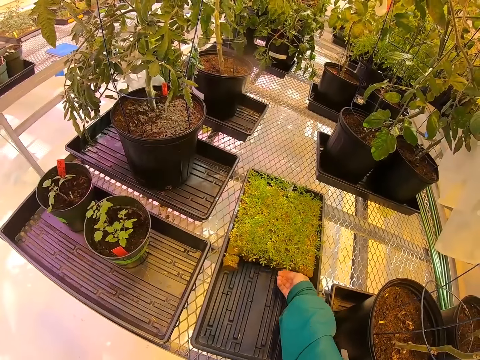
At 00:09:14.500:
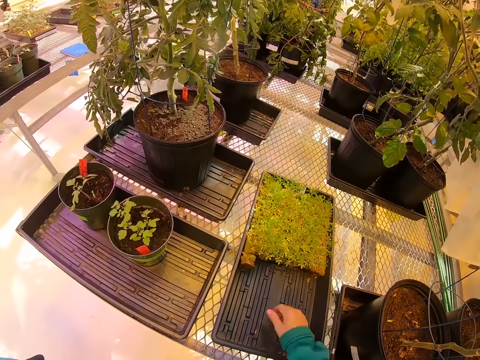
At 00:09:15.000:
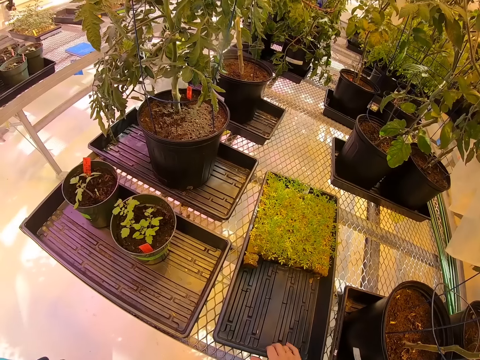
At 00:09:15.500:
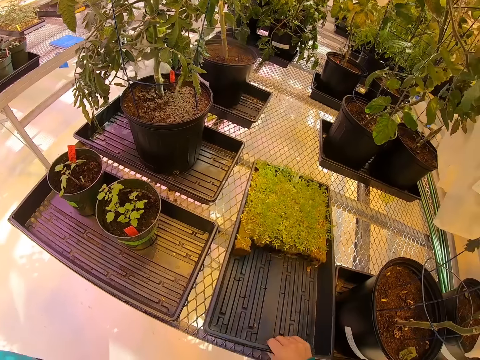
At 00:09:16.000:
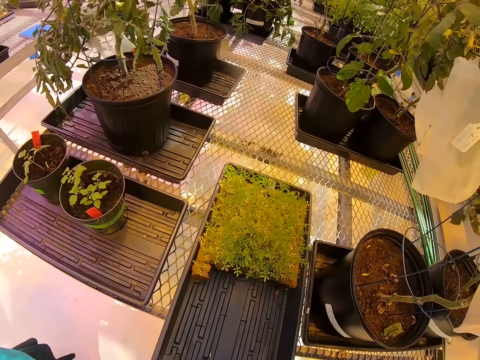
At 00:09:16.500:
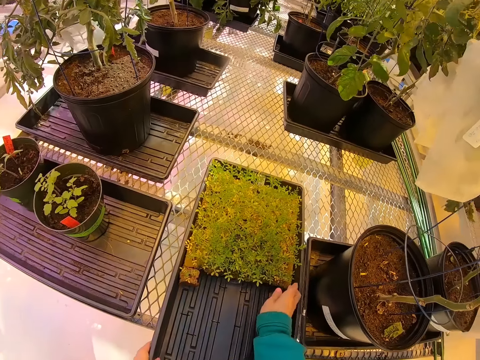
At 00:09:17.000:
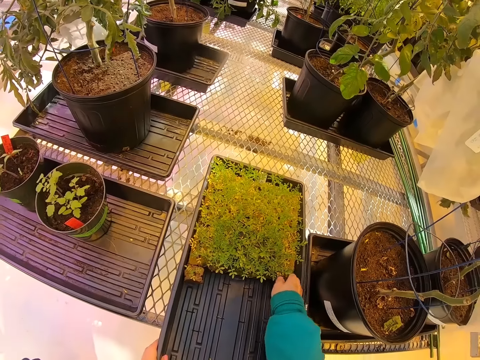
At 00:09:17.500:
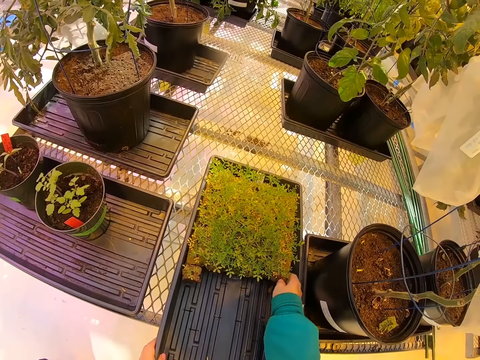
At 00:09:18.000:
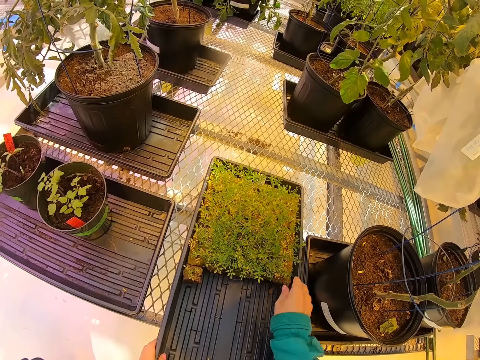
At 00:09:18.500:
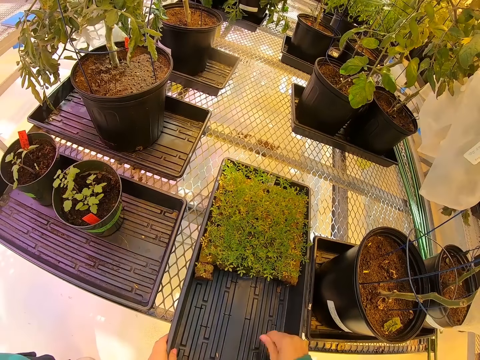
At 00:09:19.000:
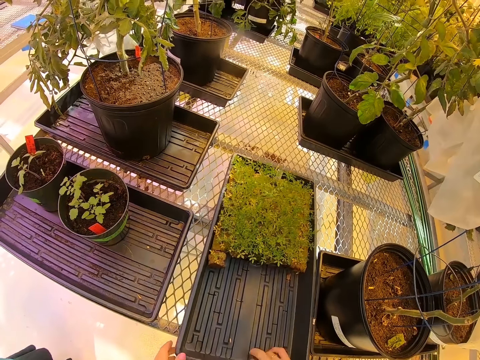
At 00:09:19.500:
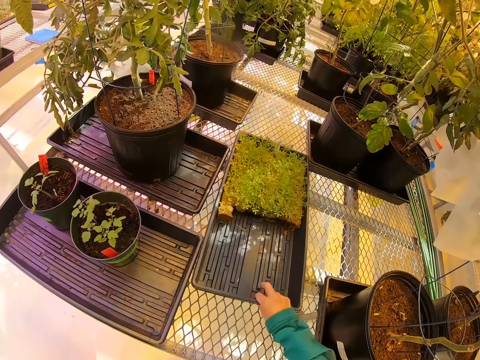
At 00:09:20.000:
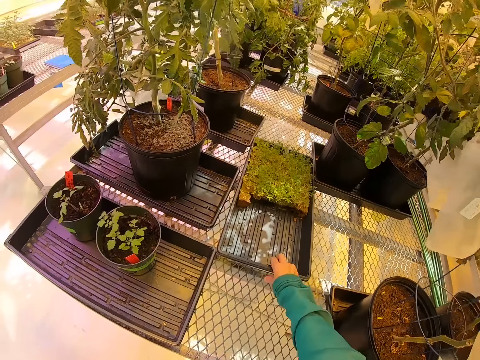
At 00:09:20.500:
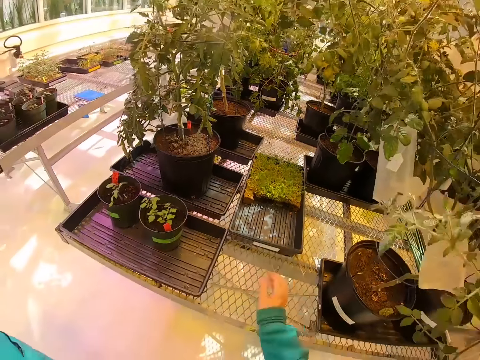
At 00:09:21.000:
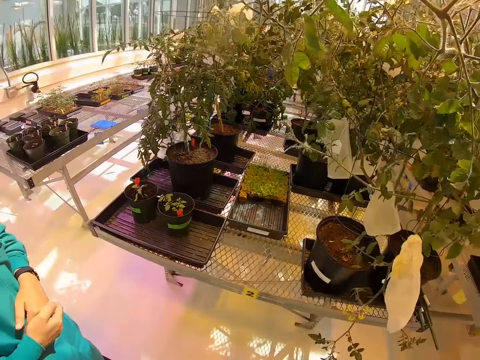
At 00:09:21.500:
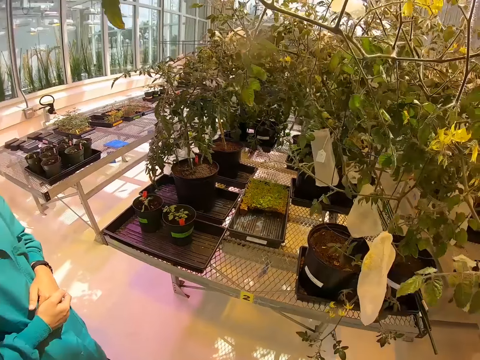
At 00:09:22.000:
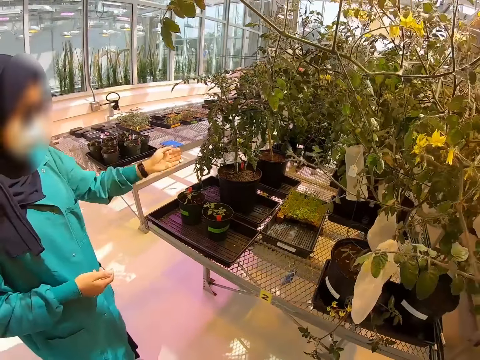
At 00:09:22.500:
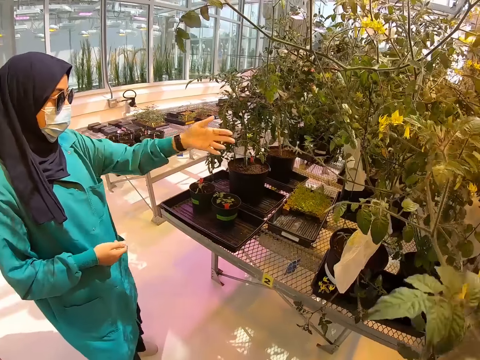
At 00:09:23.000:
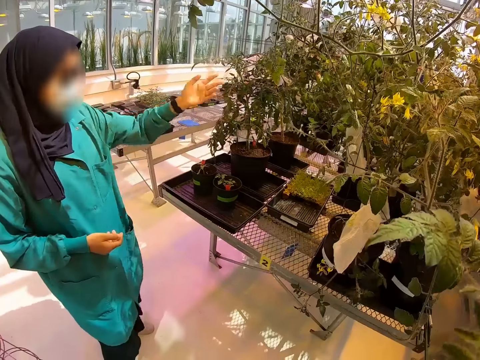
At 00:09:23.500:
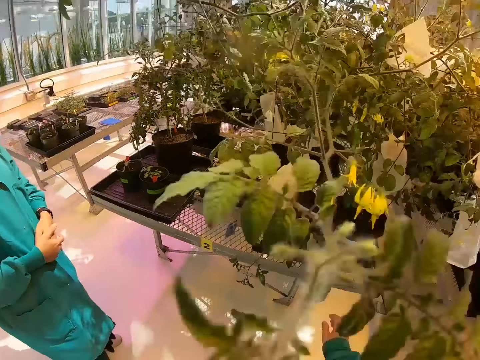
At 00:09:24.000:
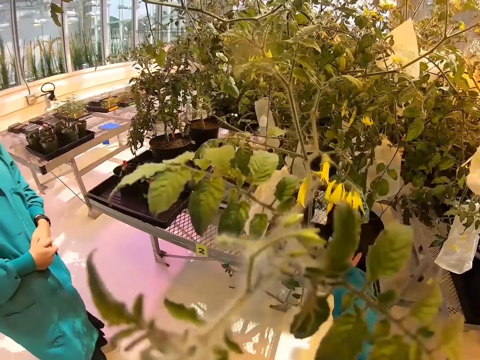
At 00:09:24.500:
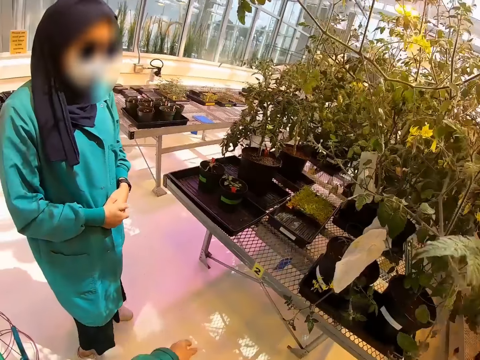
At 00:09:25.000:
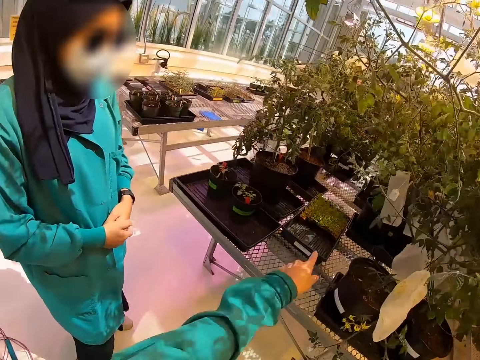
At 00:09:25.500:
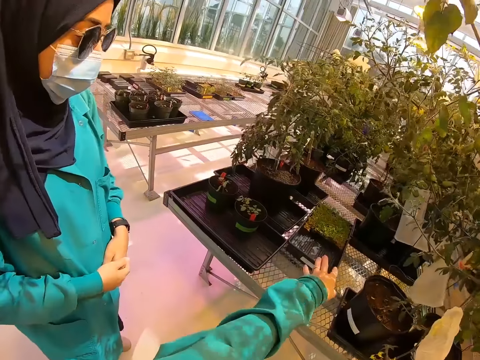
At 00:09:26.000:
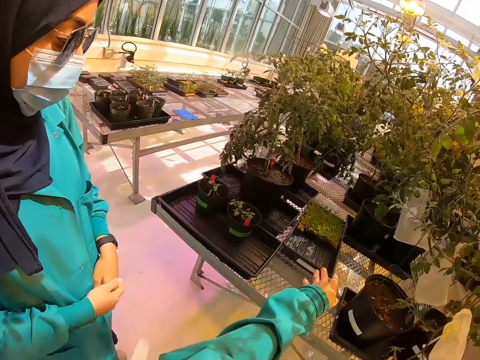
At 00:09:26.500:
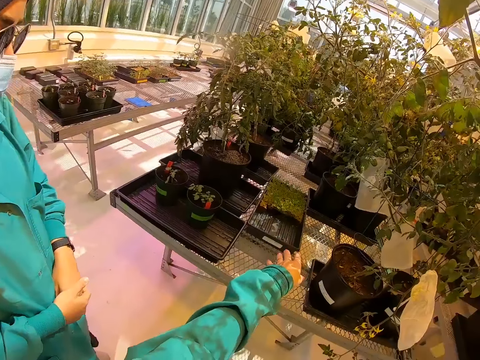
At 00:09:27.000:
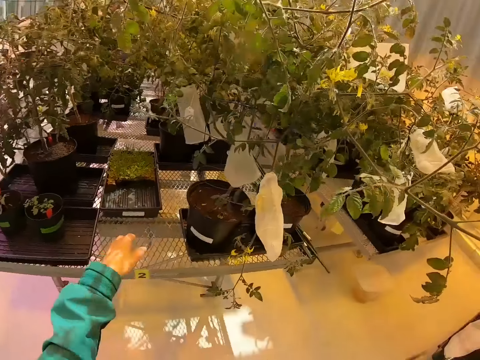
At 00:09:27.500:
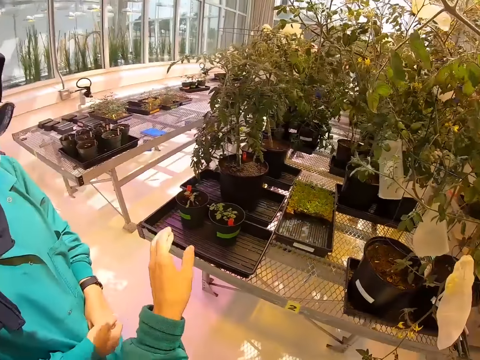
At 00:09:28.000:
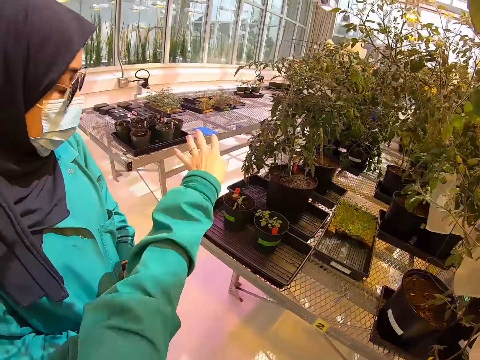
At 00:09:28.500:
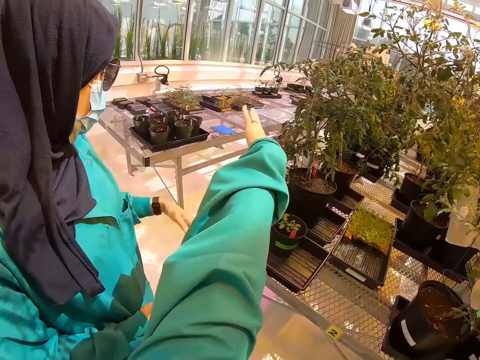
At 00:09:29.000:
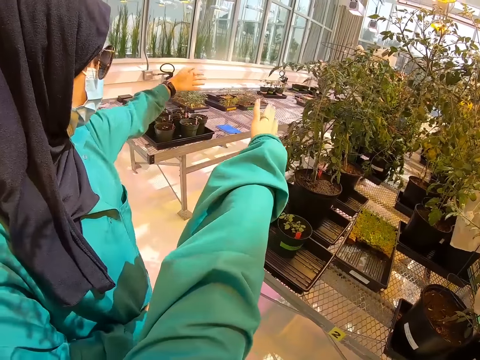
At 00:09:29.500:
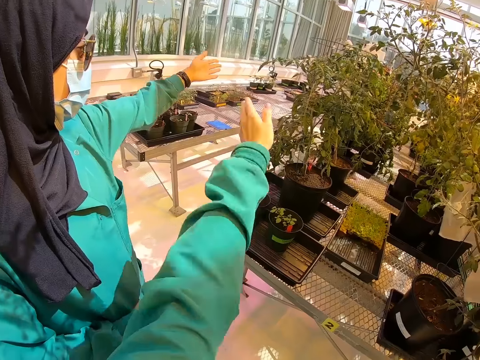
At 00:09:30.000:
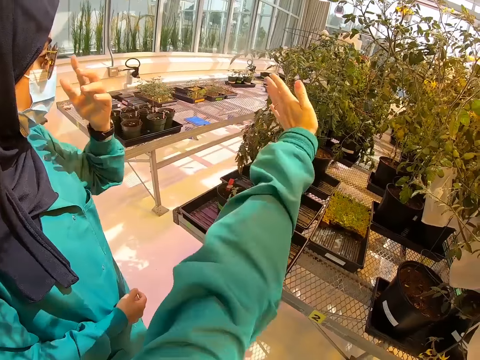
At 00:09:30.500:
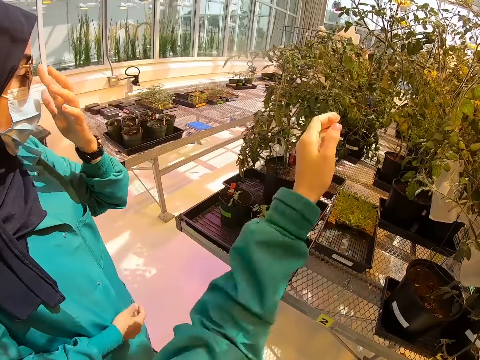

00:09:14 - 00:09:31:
The camera wearer moves plants in a tray. They hold some flower plant. They push the plant tray back. They stand on the floor. A person chats with the camera wearer. The camera wearer points on the flower plant tray.

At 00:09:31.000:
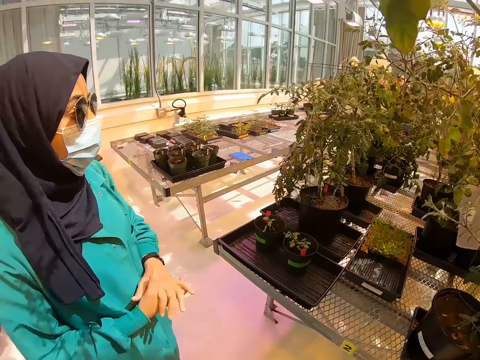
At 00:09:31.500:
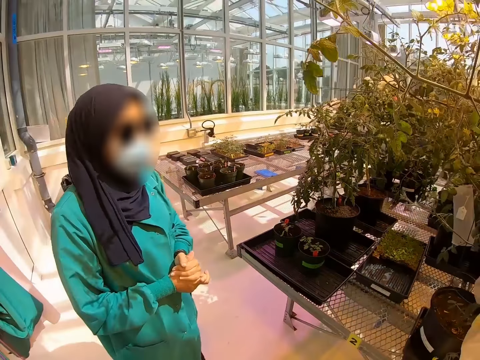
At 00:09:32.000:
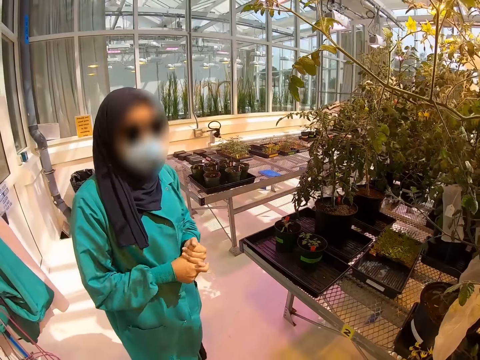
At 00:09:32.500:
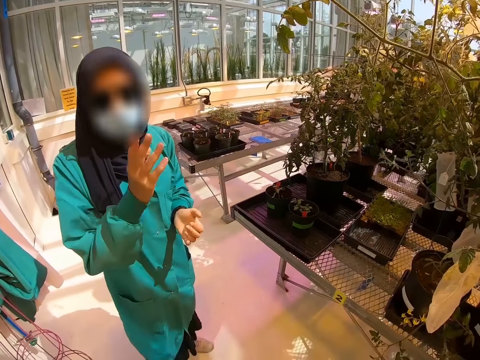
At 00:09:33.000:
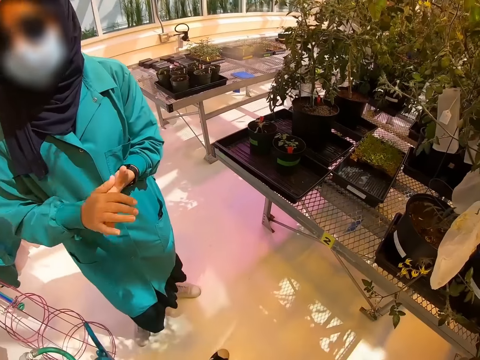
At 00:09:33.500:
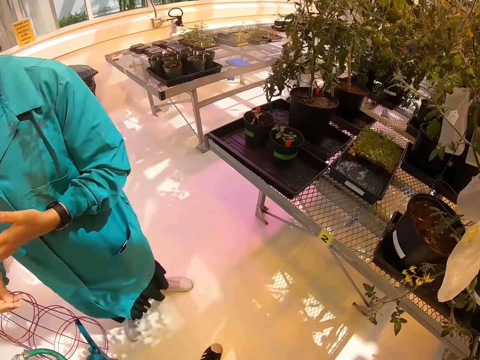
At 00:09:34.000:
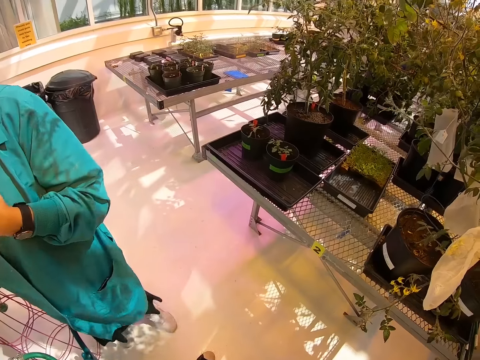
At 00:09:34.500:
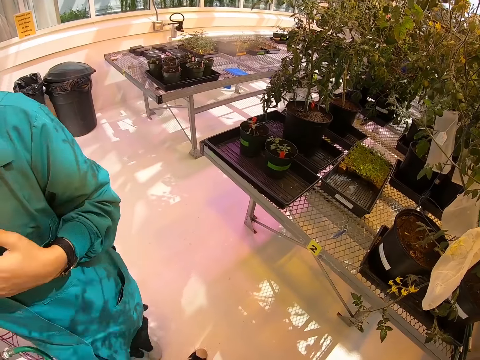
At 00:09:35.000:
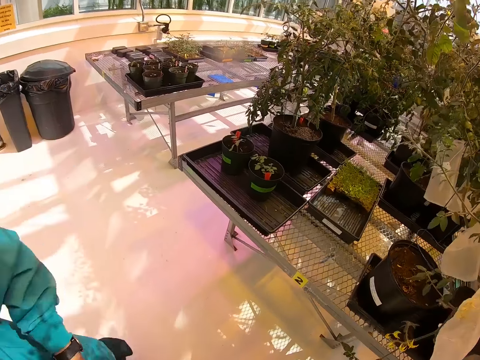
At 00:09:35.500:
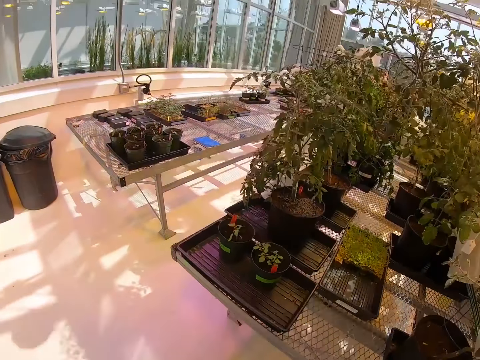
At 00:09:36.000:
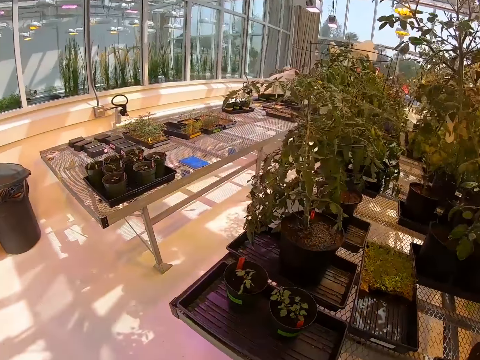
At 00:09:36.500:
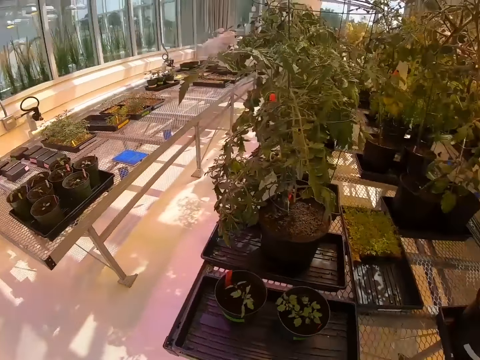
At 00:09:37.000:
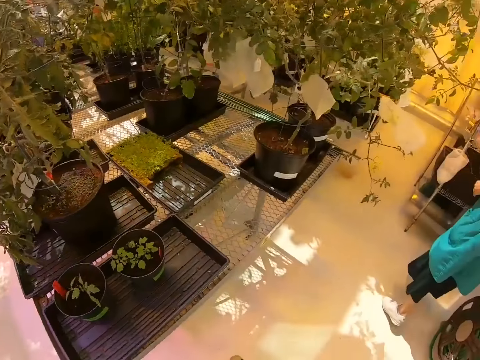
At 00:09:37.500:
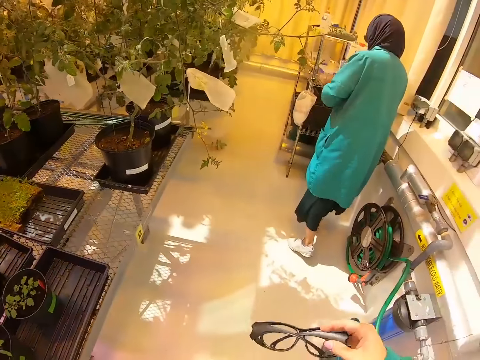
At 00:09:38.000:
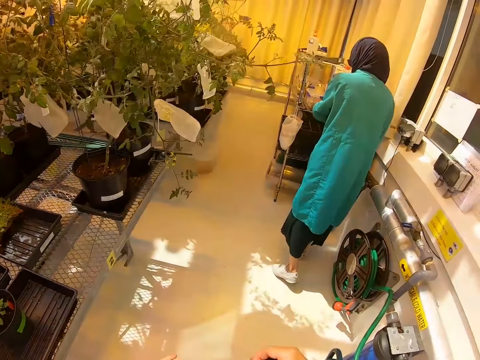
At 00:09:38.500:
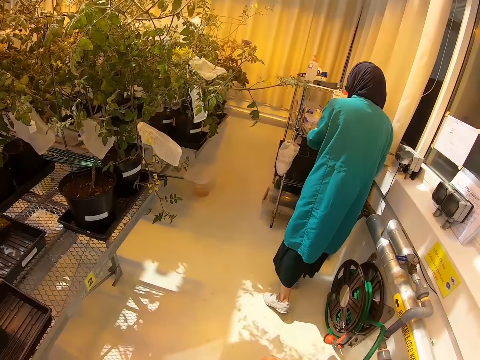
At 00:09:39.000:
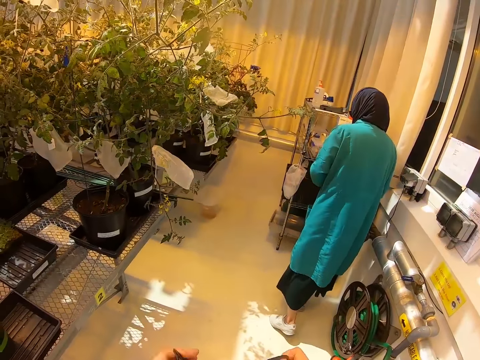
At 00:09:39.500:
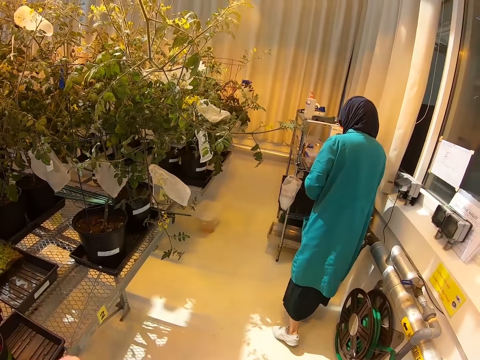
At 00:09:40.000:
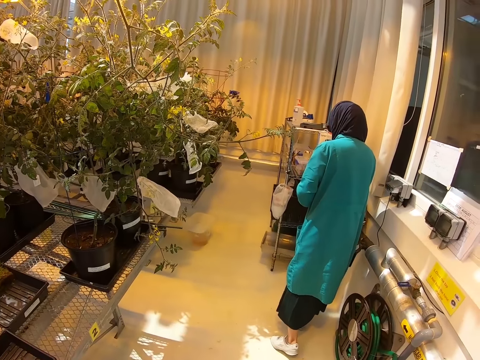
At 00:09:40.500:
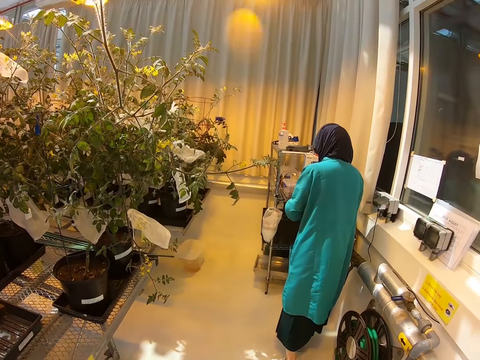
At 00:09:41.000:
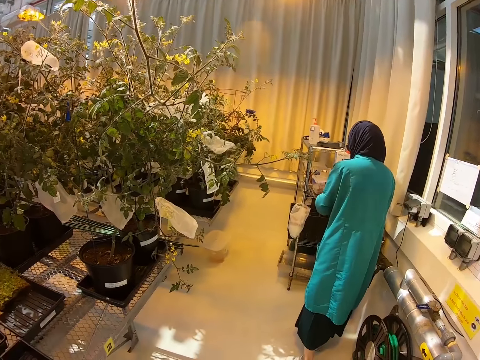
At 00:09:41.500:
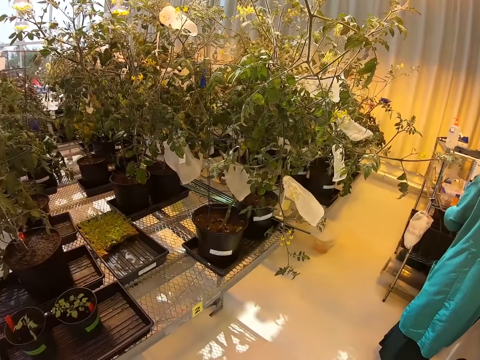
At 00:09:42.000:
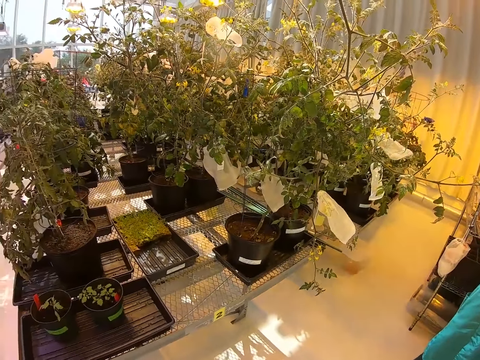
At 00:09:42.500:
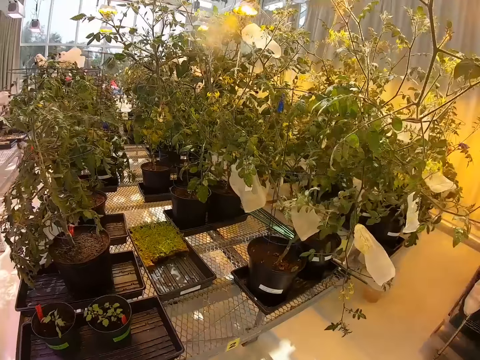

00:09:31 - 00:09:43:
The camera wearer looks around the flower plant room. They walk on the floor. A woman stands on the floor. The woman is on the other side of the room. The camera wearer holds eye glasses and puts on the eye glasses.
